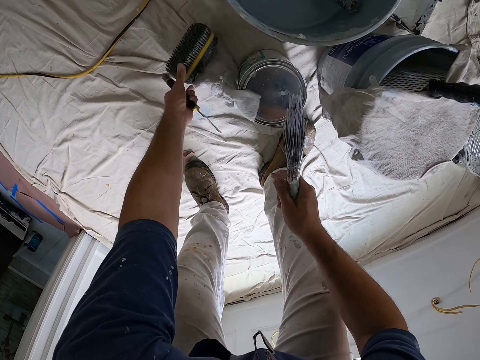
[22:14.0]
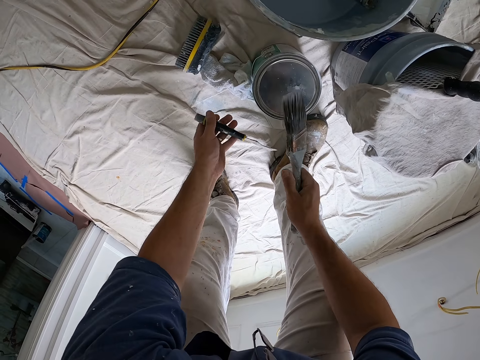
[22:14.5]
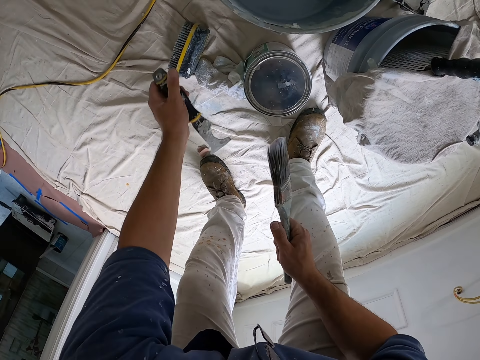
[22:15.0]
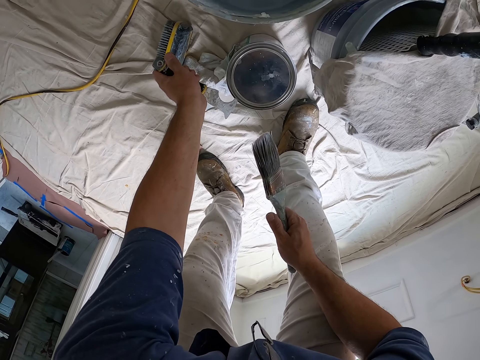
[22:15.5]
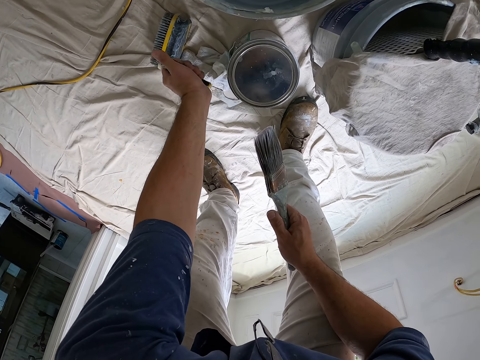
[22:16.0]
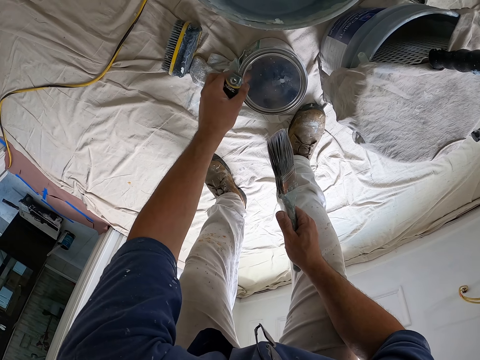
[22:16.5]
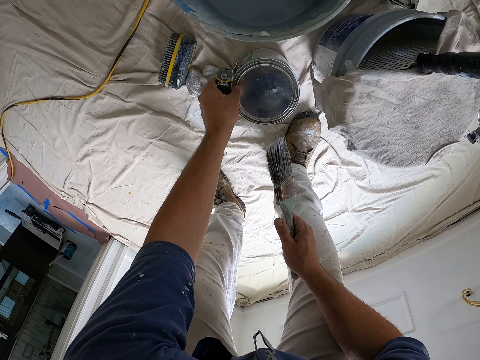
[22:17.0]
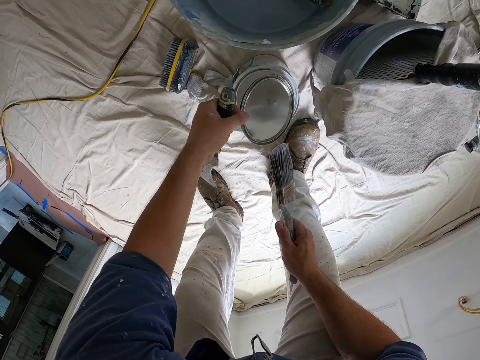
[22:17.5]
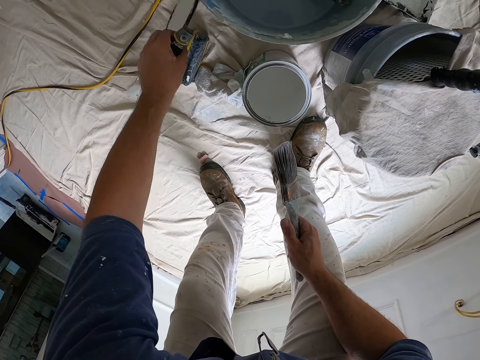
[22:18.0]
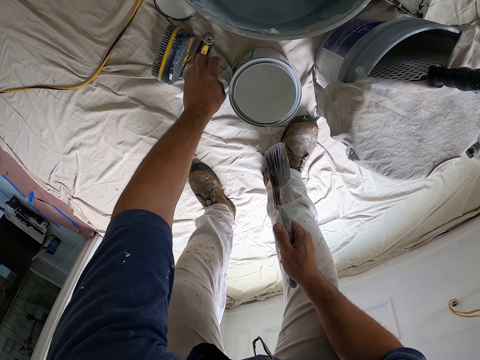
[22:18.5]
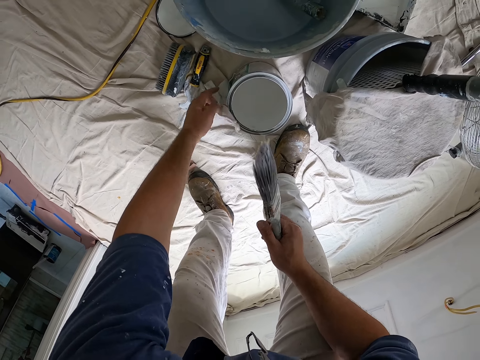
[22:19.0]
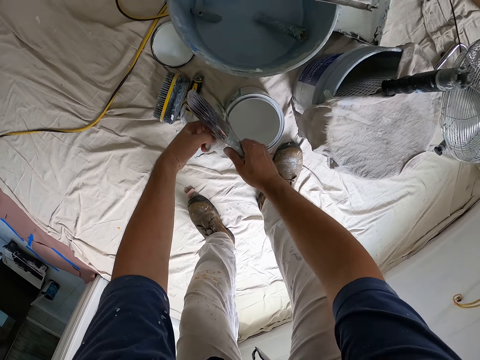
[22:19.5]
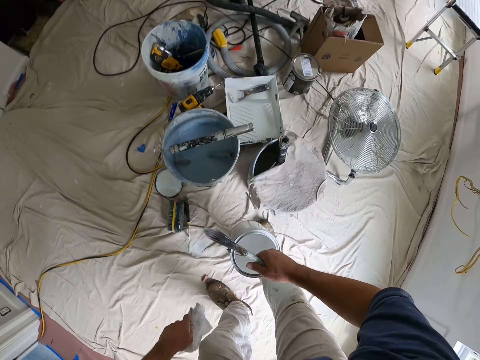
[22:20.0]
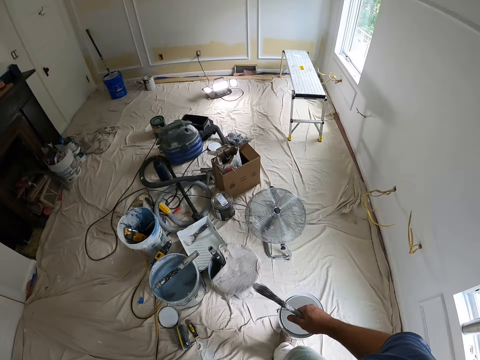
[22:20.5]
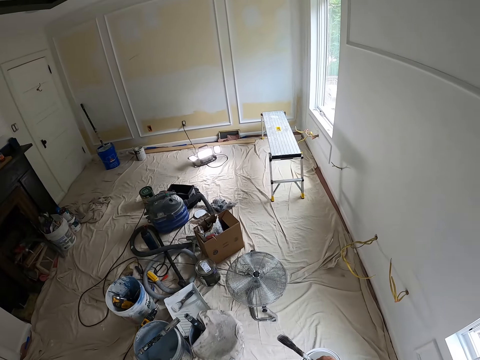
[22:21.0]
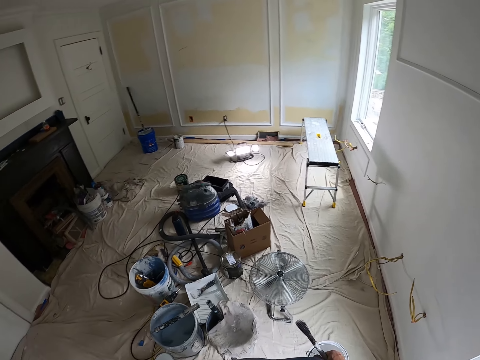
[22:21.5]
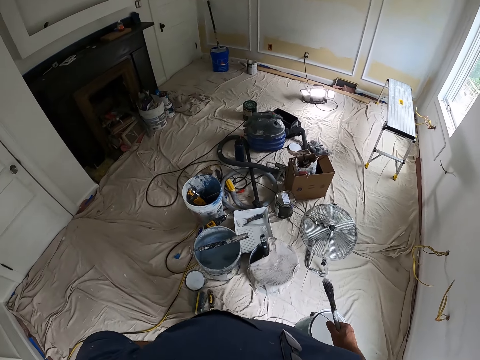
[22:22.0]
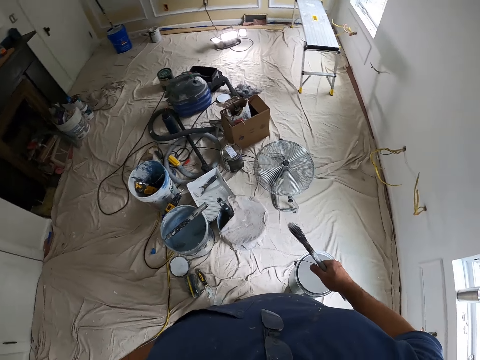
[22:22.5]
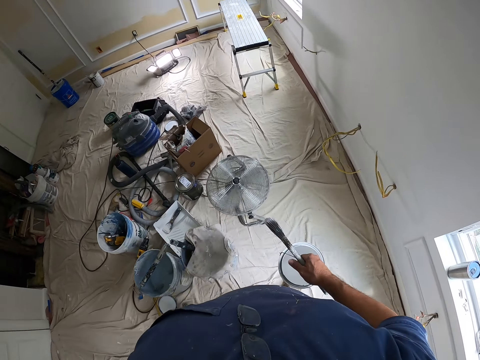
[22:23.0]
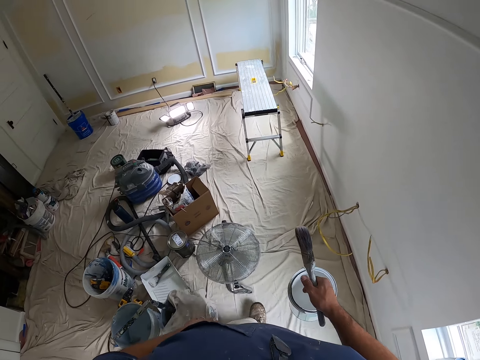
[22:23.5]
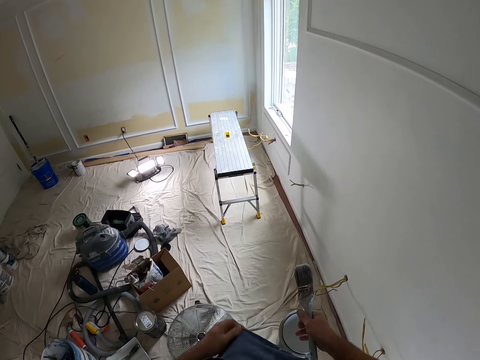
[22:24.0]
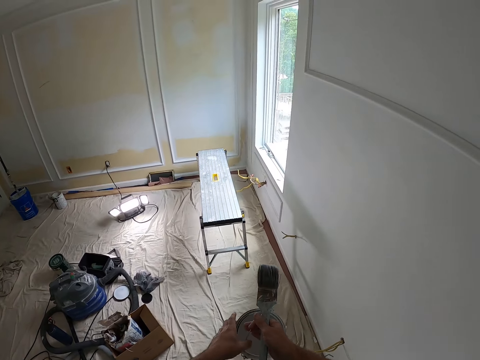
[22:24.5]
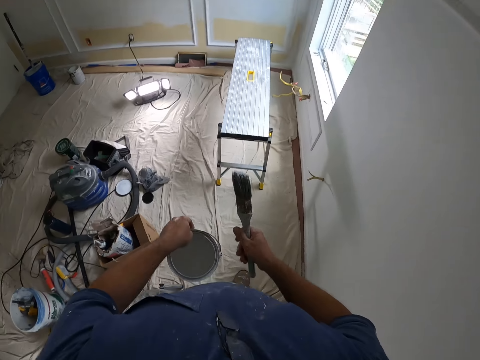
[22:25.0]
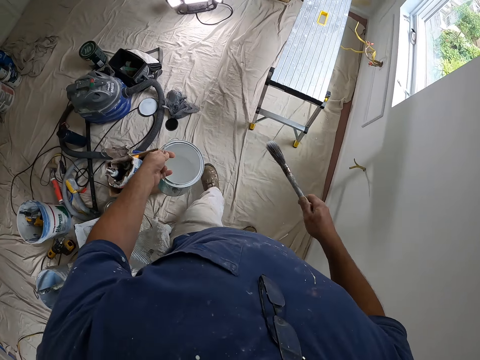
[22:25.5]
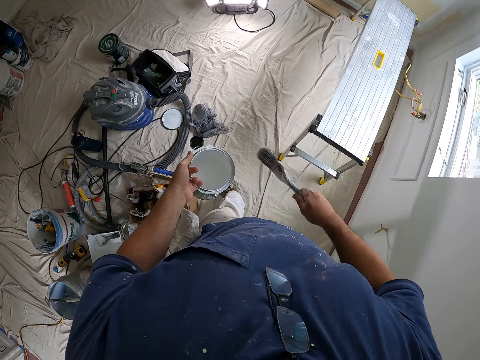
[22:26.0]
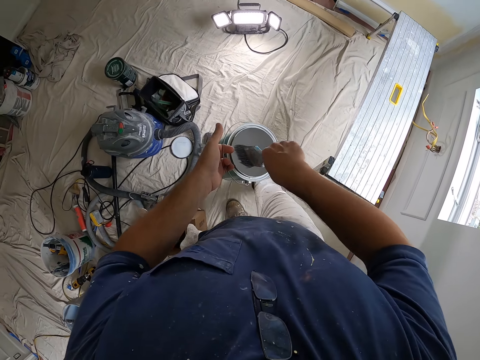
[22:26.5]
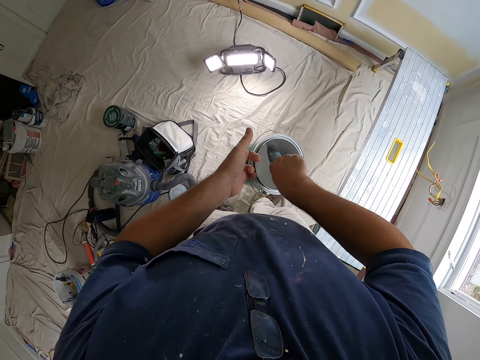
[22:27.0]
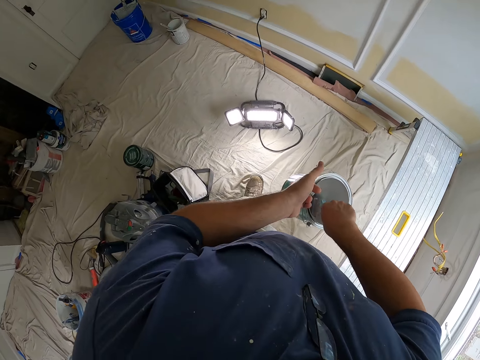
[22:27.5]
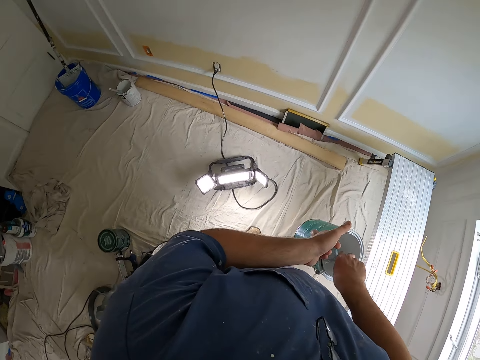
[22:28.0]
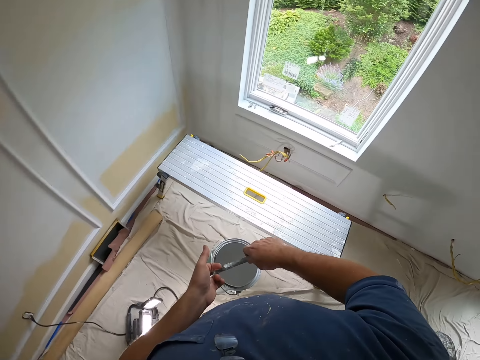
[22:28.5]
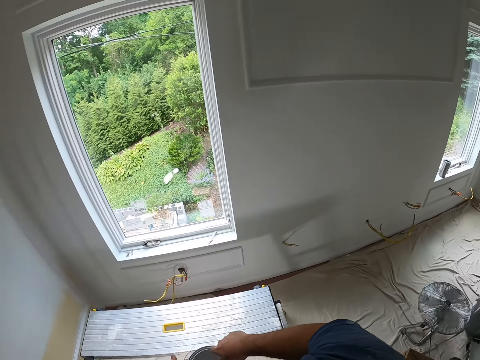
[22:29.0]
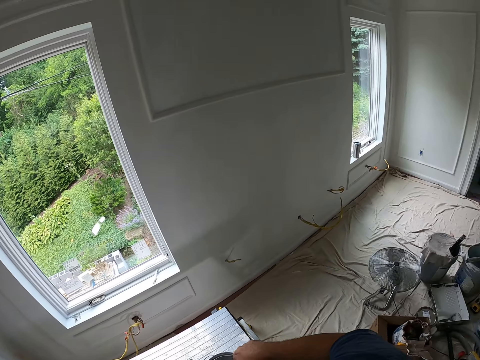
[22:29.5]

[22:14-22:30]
The camera wearer drops the wash brush and the linen on the floor. He opens the paint container on the floor with the paint can opener. He removes the paint container lid with his left hand. He drops the paint container lid on the floor. He drops the paint can opener on the floor. He picks up a white cloth from the floor with his left hand. He picks up the paint can from the ground. He carries the paint container from the floor with his left hand. He walks around the room. He walks to a table. He passes the paint container from his right hand to his left hand. He shakes the brush in his right hand. He stirs the paint in the paint container with the paint brush in his right hand. He dips the painting brush into the paint can.

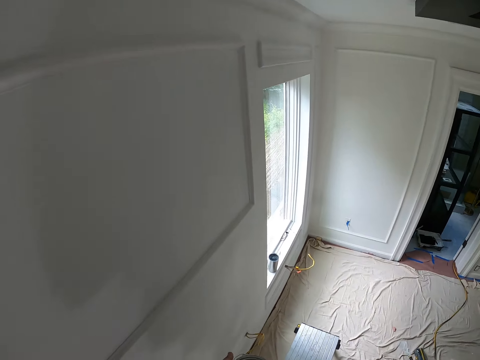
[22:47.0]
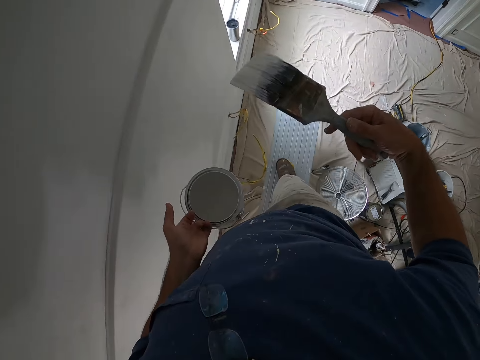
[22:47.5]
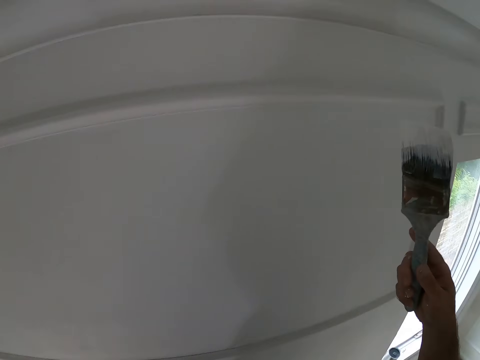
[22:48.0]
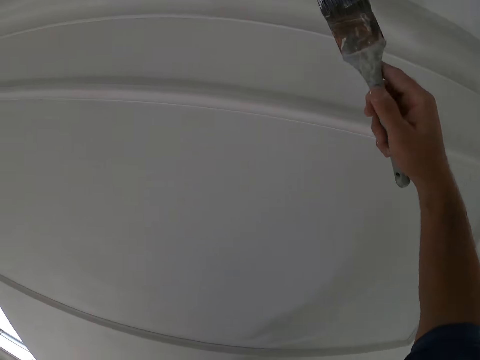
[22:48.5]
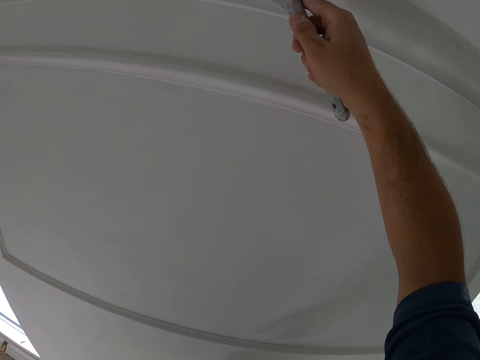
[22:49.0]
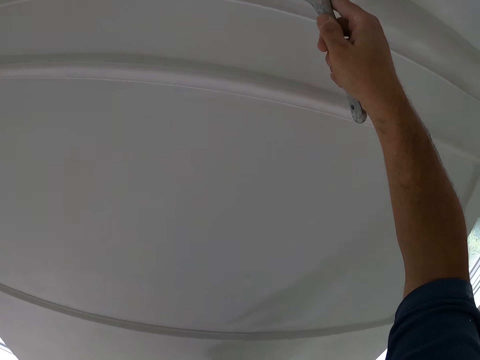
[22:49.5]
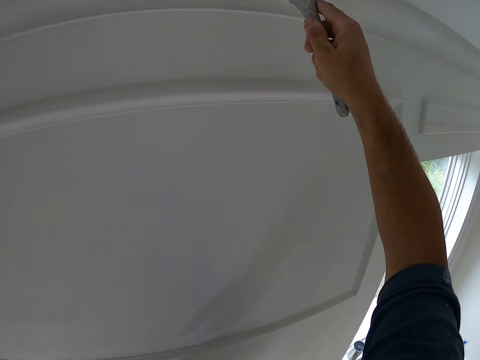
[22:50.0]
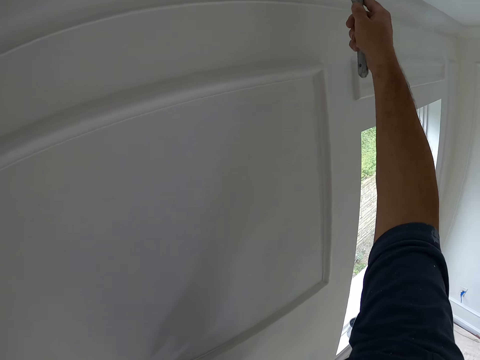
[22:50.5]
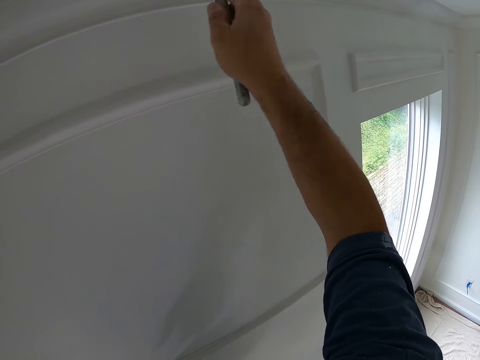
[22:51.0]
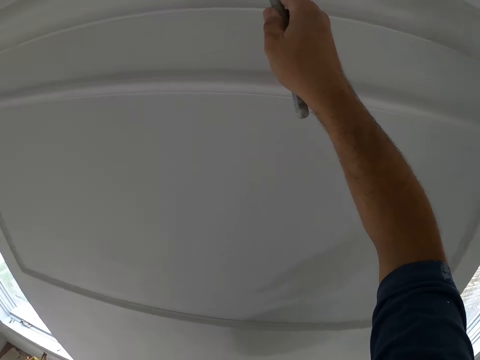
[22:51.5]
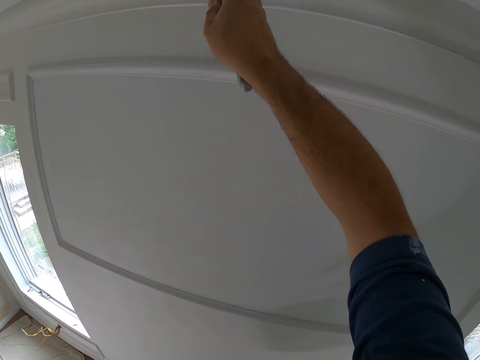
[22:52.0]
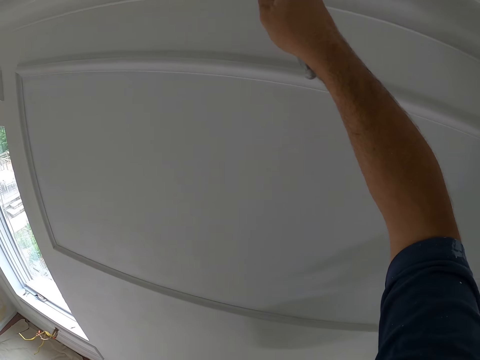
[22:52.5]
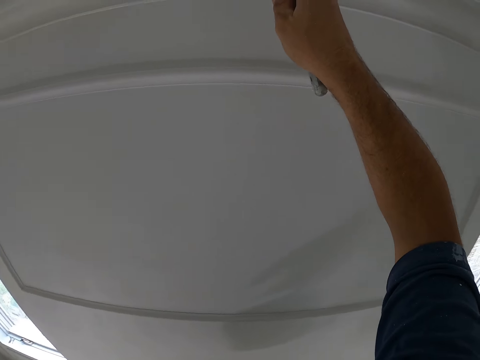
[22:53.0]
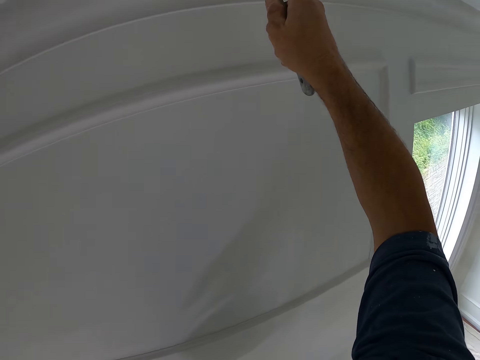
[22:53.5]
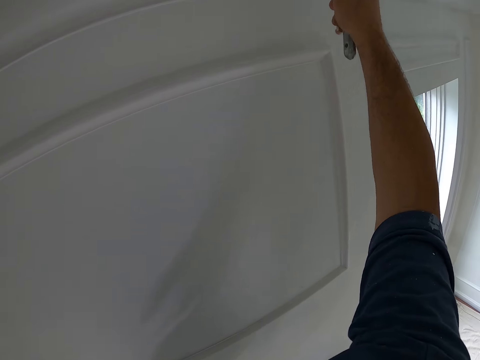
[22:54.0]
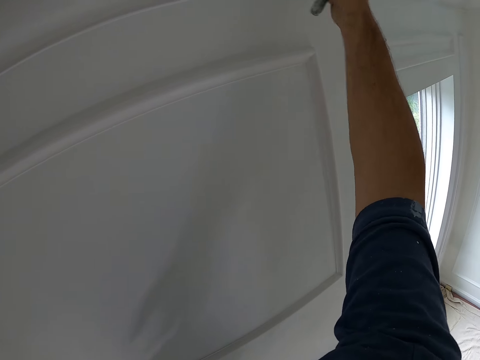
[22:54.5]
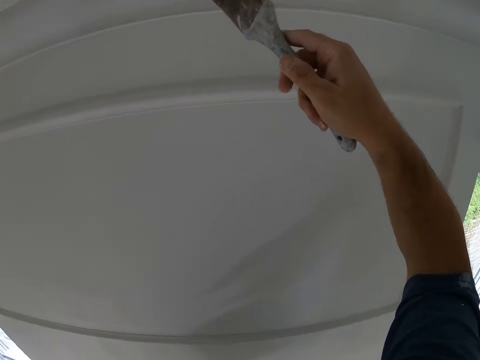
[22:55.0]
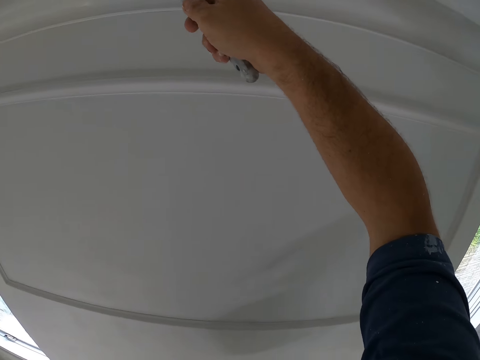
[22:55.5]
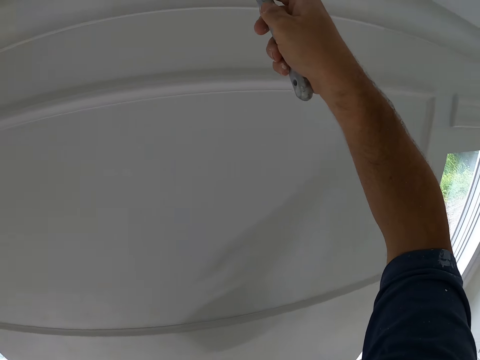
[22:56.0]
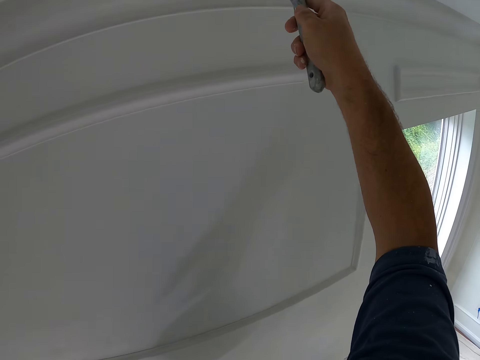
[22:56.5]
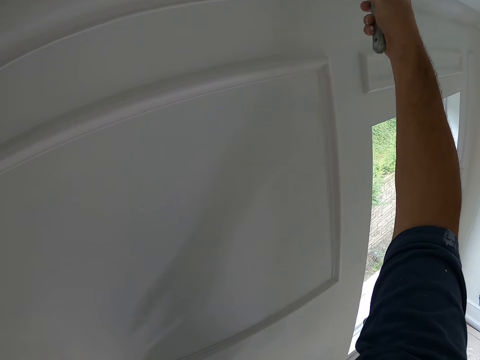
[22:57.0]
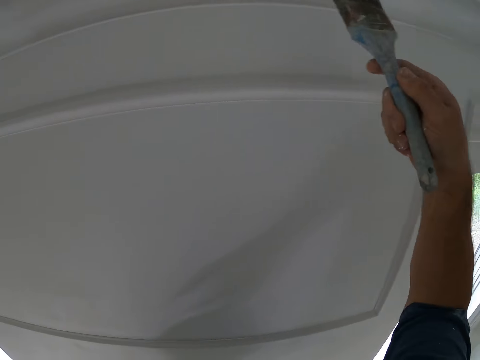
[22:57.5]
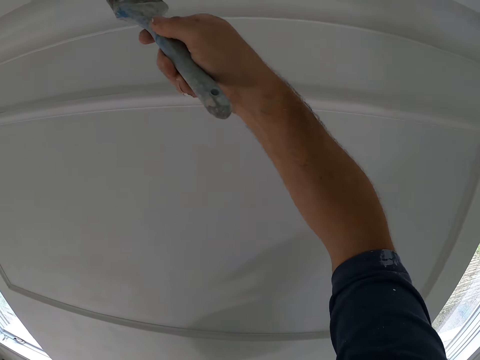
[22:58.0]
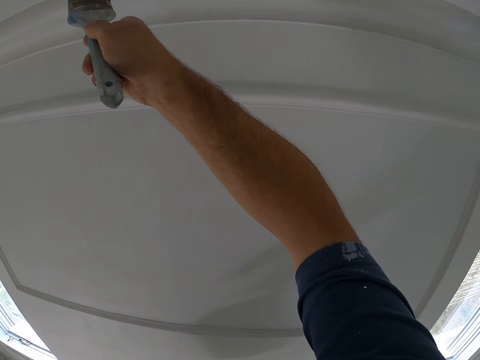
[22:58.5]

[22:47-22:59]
The camera wearer looks around. They paint a ceiling with the paint brush.
